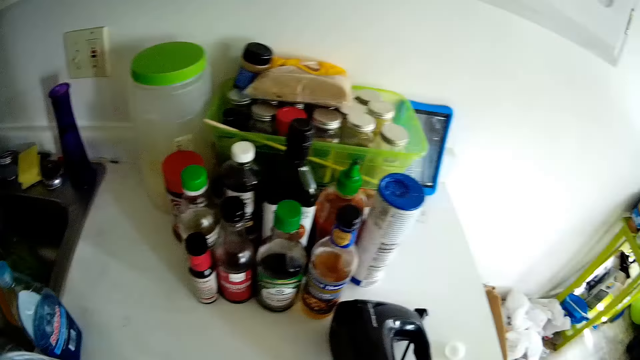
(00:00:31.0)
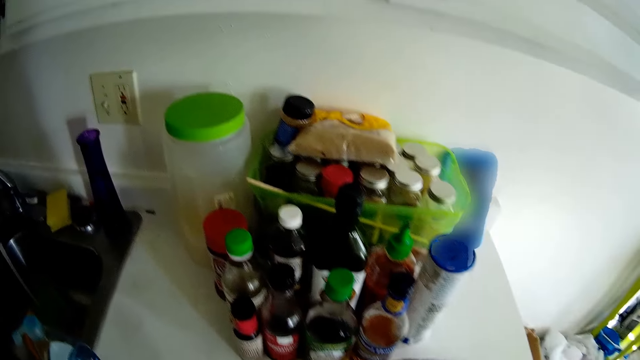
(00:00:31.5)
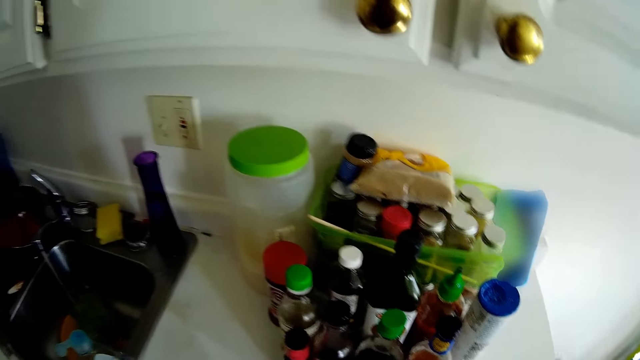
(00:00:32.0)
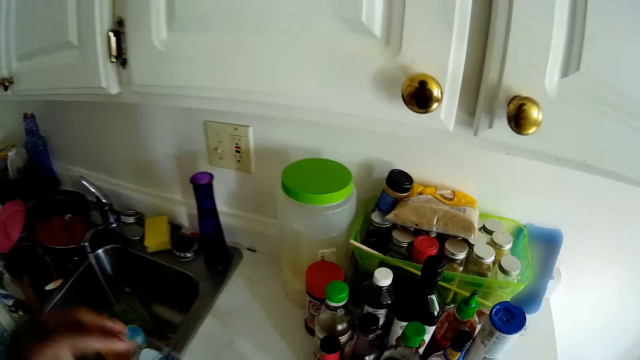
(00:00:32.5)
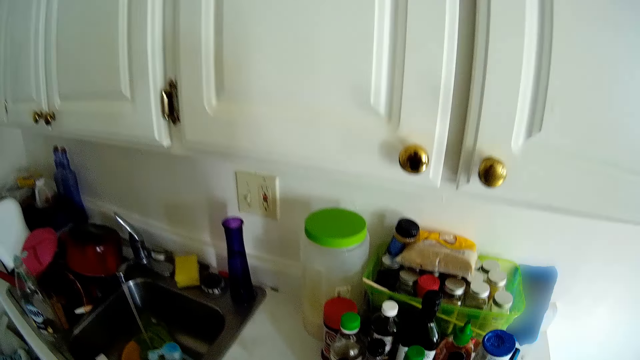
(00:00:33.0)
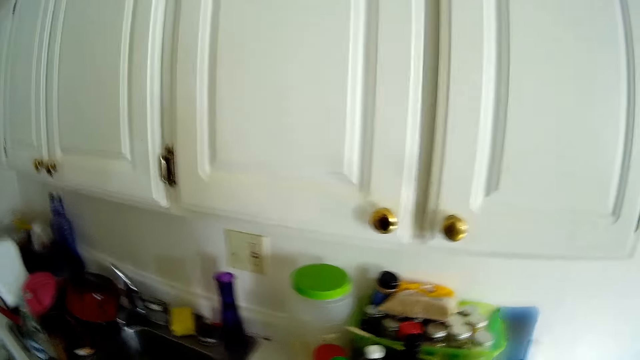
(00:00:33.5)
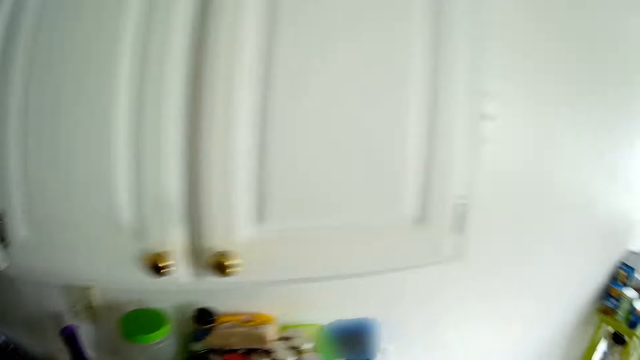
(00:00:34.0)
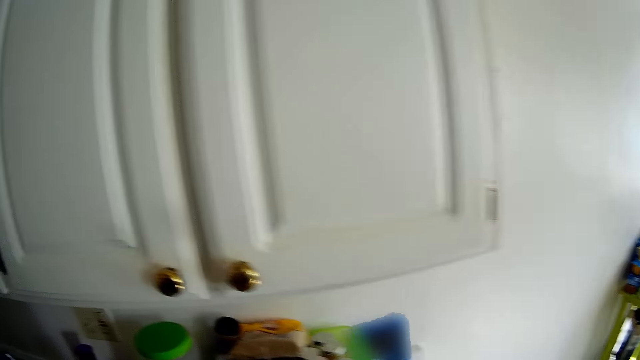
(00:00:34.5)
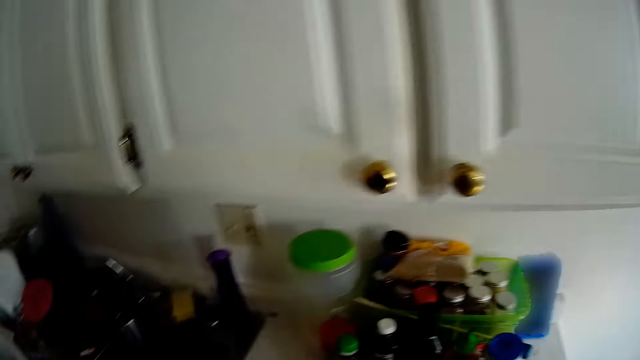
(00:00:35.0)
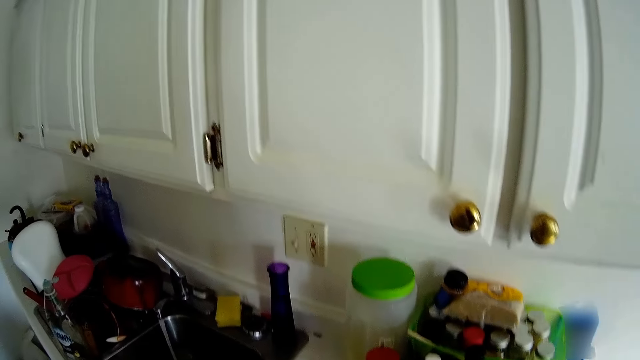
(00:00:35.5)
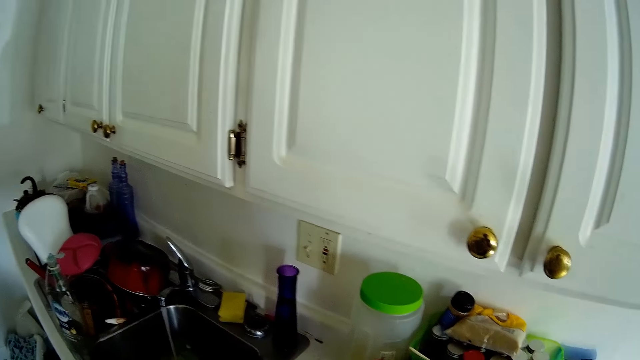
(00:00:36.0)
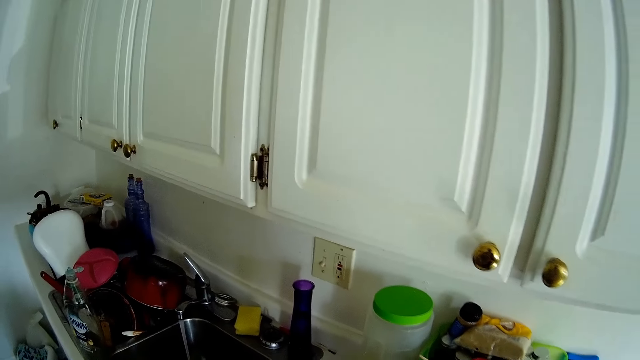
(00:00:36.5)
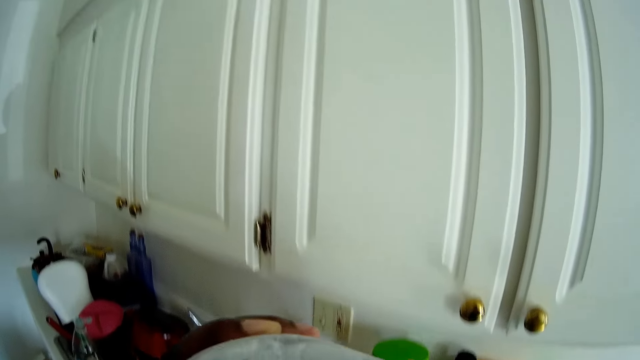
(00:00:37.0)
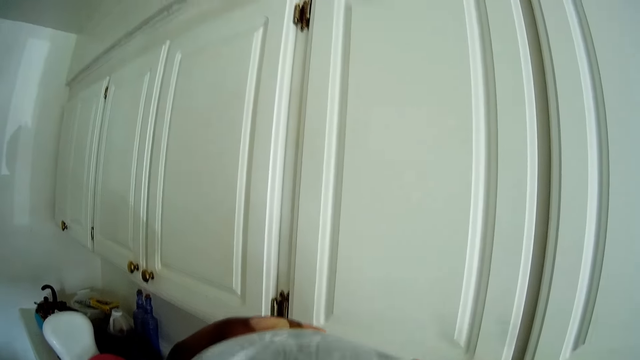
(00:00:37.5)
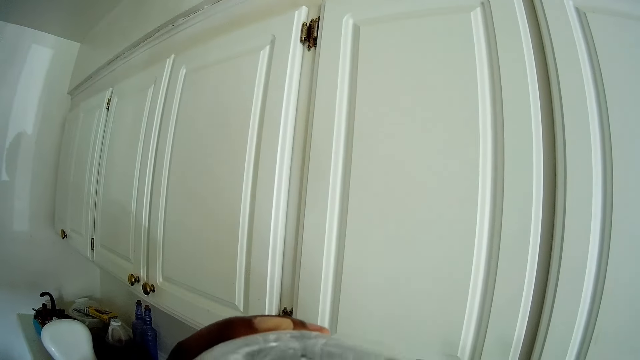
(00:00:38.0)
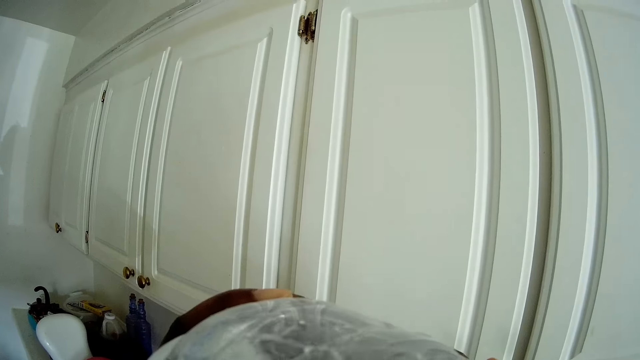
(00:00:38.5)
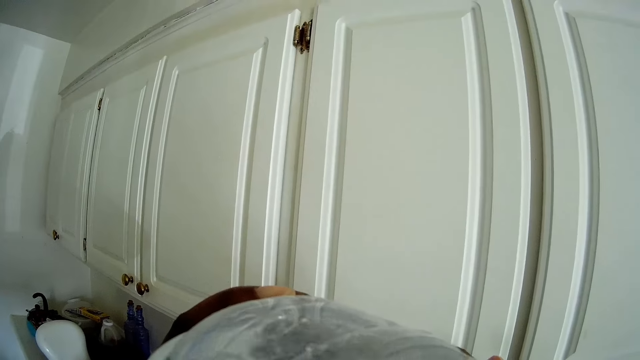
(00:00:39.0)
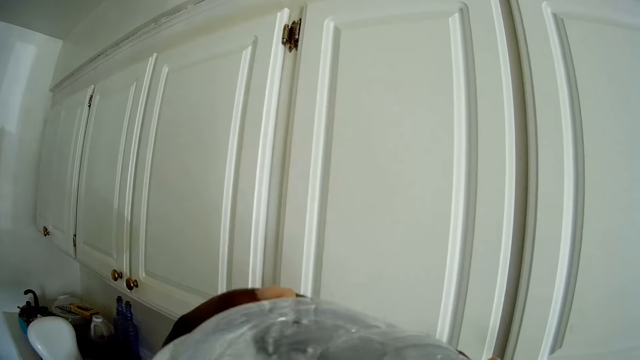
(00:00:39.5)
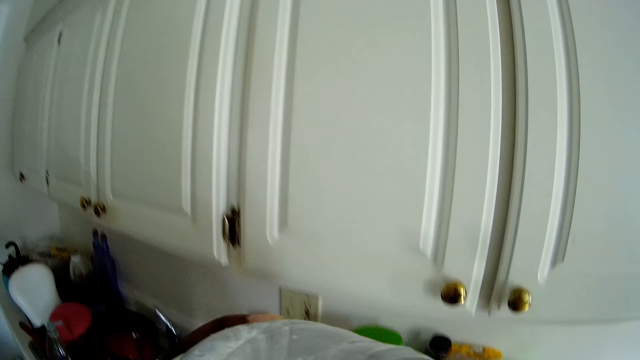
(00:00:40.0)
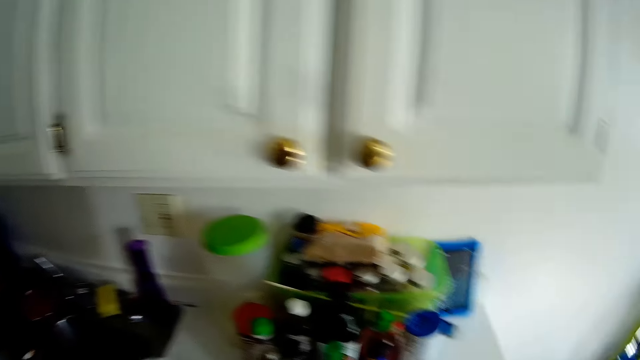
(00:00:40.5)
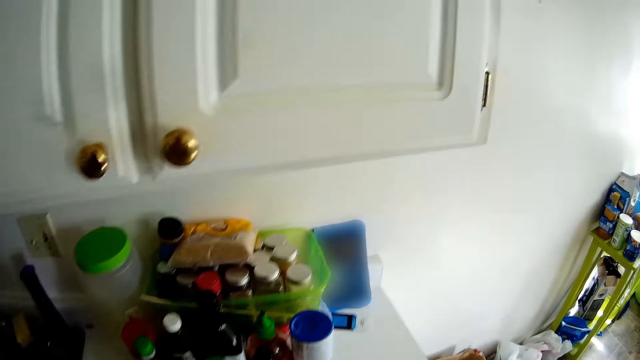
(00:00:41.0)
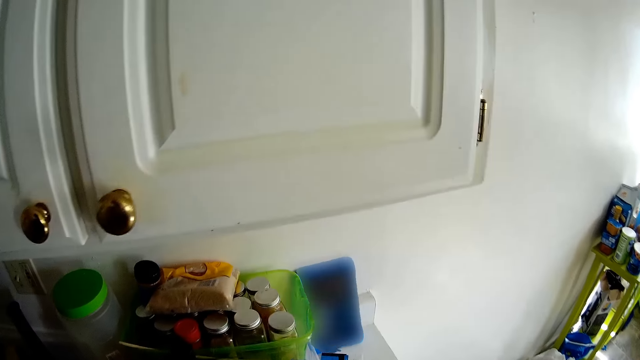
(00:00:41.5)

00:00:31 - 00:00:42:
The camera wearer raises both hands. They look around the kitchen cabinet. They drink from a bottle of water with both hands.

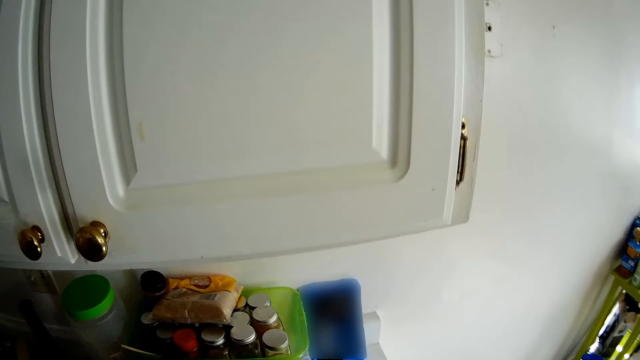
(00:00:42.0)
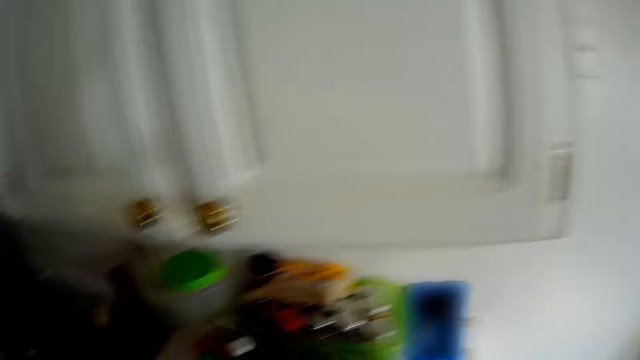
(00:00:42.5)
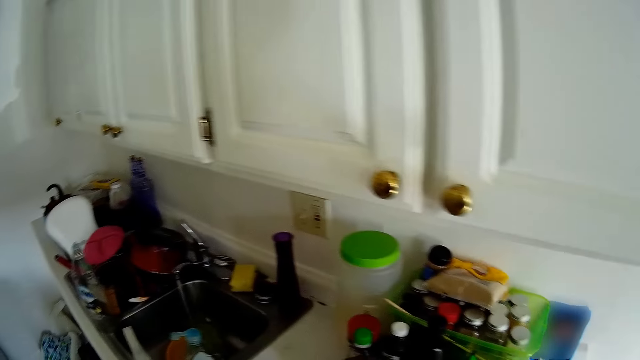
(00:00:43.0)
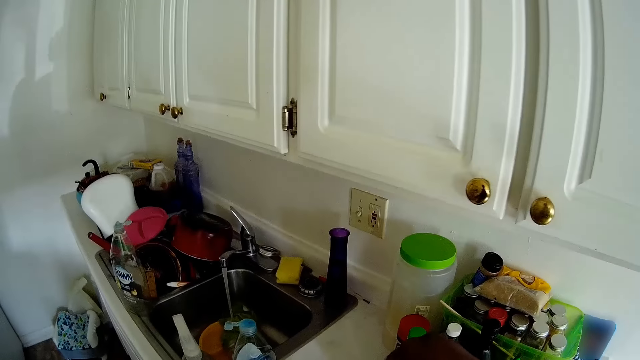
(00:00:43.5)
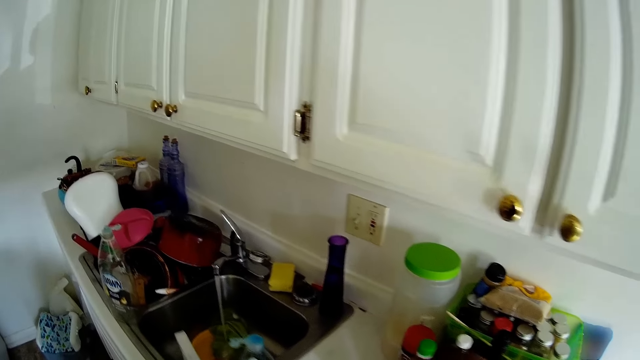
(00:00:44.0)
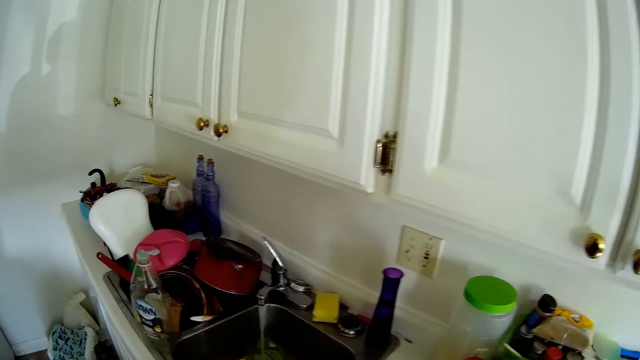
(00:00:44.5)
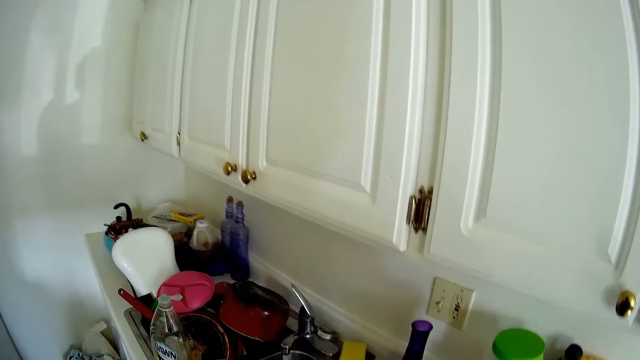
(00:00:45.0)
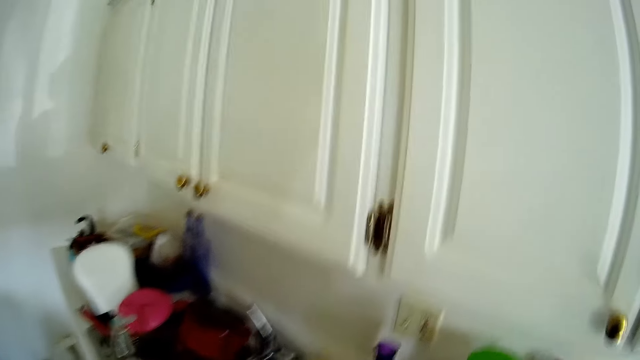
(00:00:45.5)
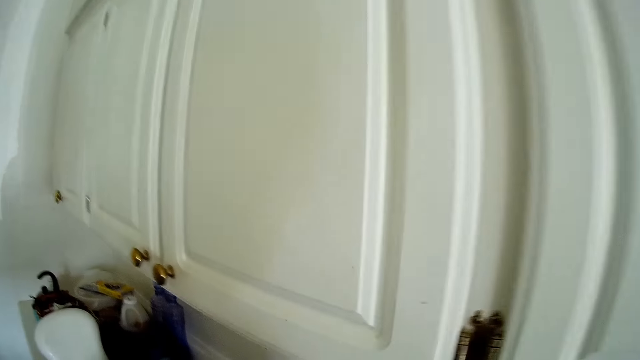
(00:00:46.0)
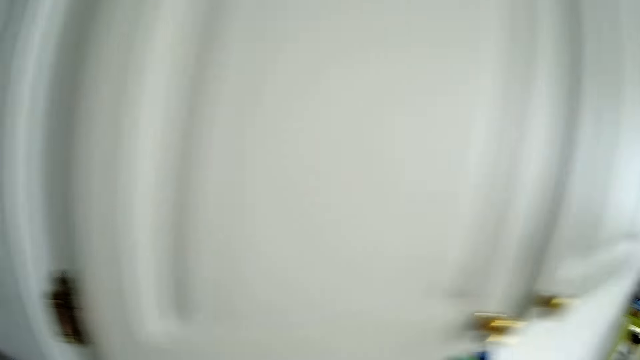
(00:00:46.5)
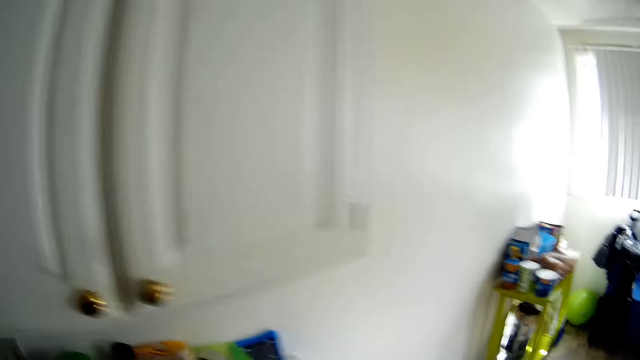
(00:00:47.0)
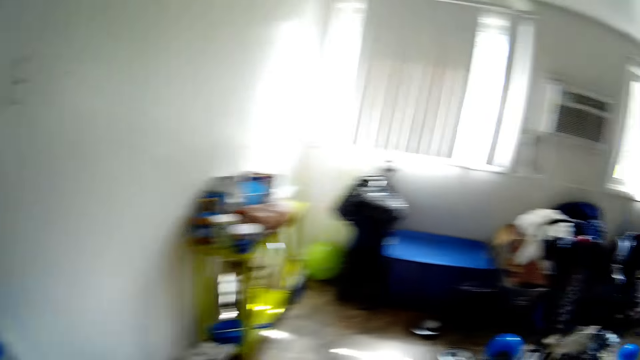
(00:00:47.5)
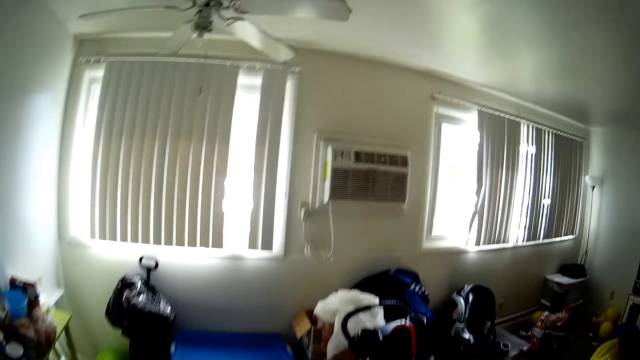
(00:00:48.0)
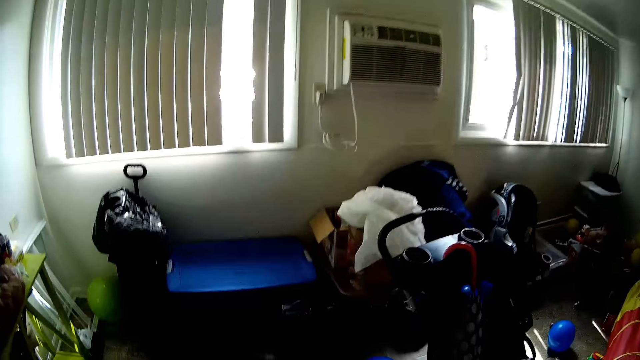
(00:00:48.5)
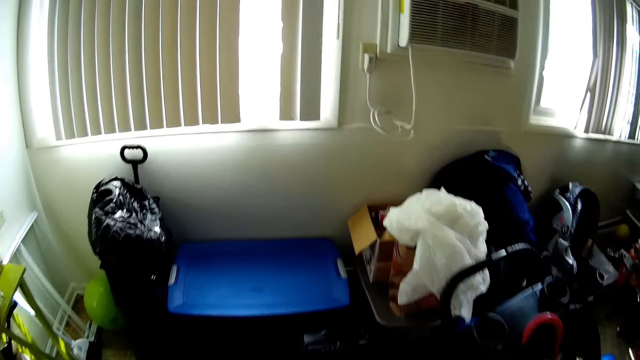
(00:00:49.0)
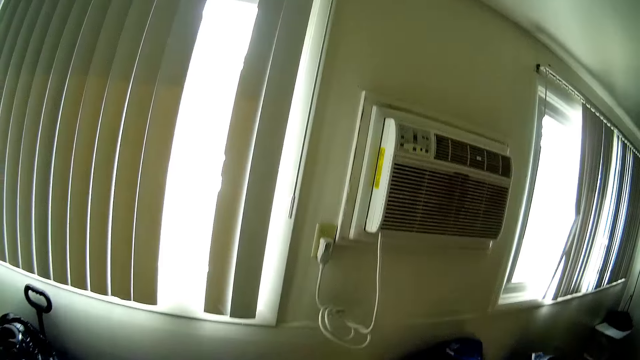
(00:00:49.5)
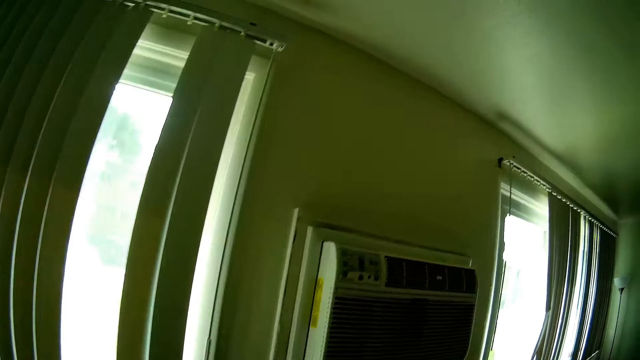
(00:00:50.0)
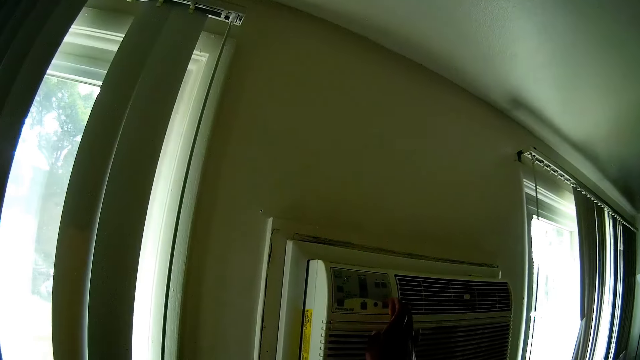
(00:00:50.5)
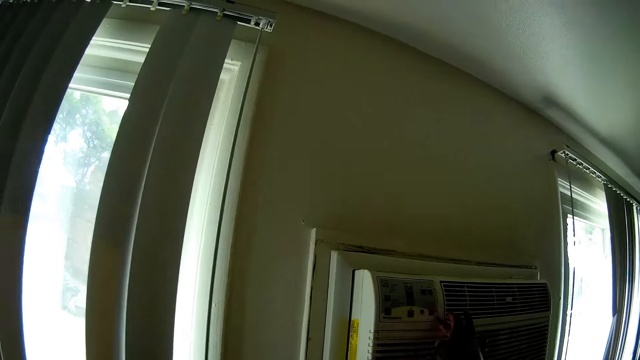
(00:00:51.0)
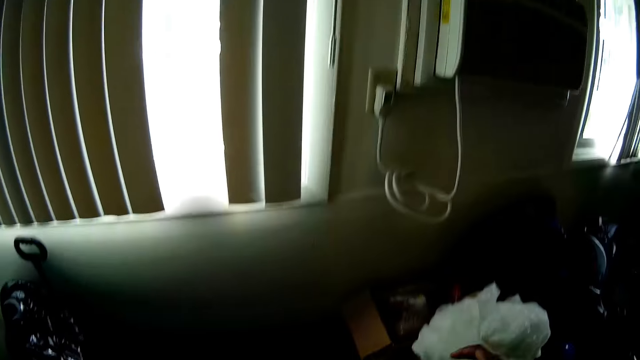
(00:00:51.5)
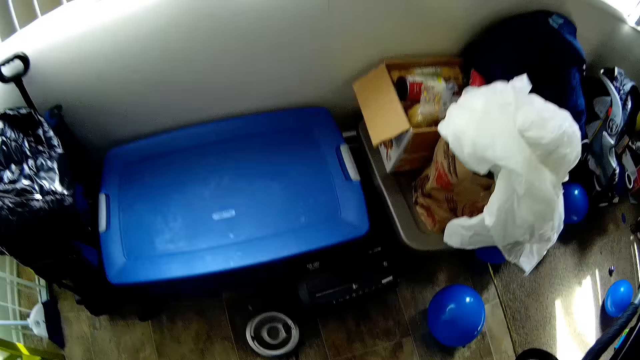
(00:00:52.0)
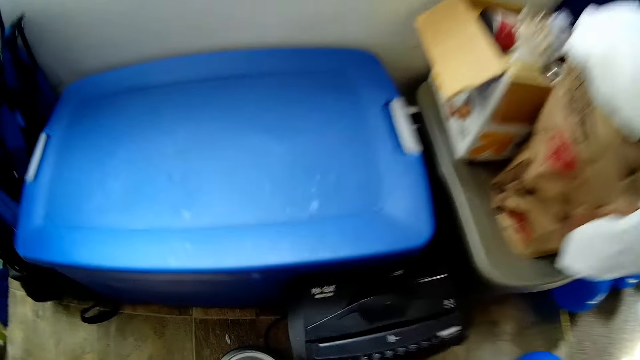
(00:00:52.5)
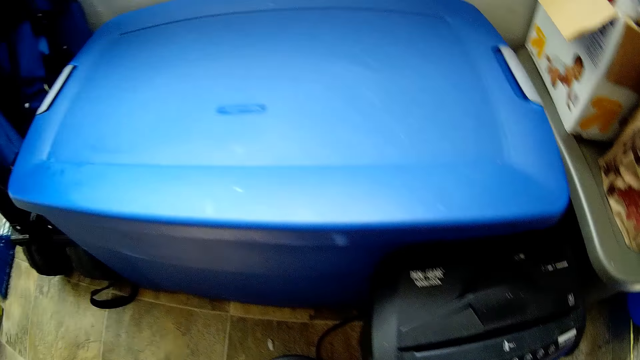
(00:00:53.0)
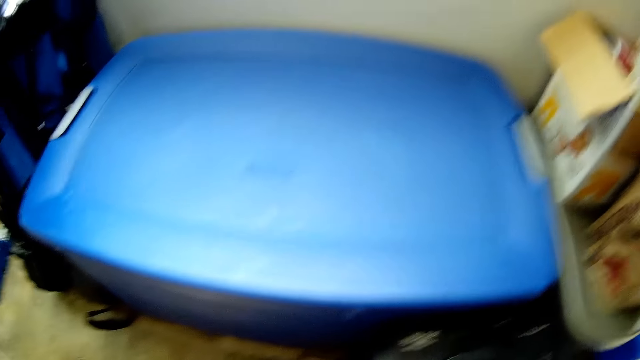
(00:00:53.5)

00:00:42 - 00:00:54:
The camera wearer closes the bottle of water with her right hand. She looks around the kitchen cabinet. She walks around the house. She operates the air conditioner with her right hand.
